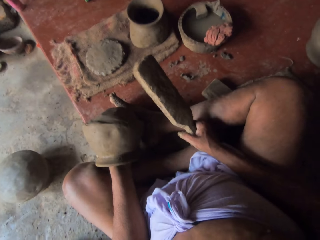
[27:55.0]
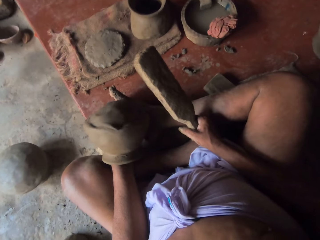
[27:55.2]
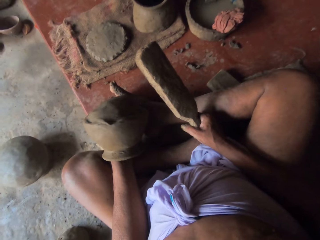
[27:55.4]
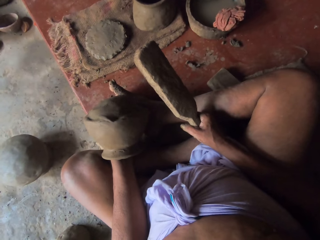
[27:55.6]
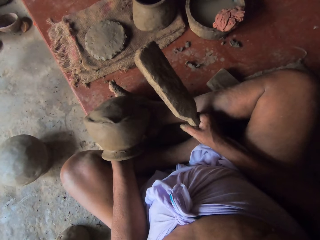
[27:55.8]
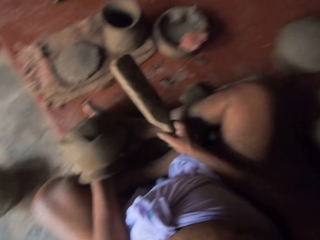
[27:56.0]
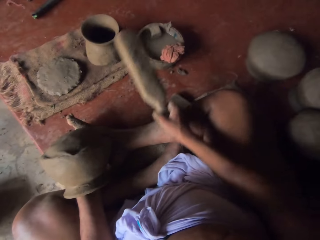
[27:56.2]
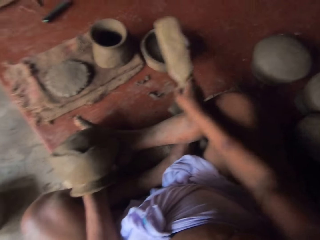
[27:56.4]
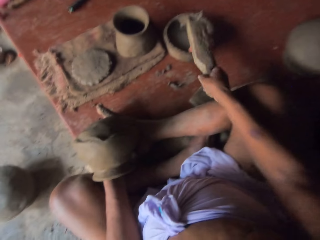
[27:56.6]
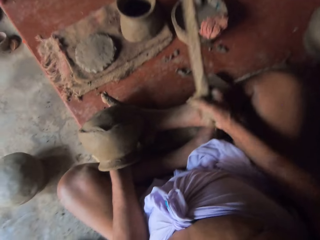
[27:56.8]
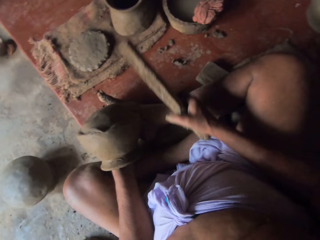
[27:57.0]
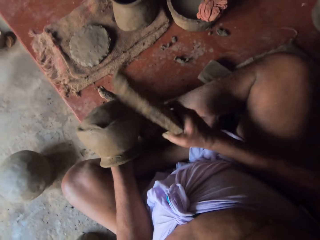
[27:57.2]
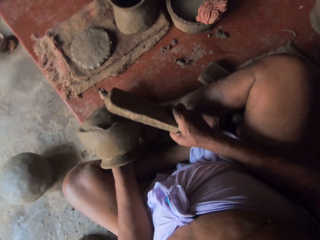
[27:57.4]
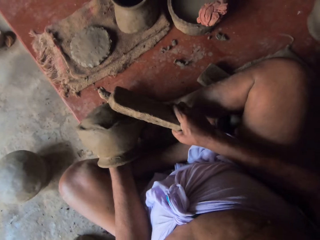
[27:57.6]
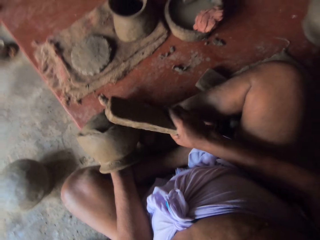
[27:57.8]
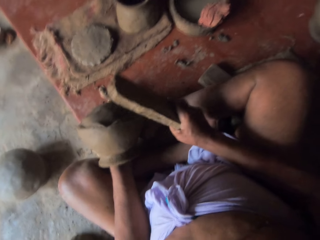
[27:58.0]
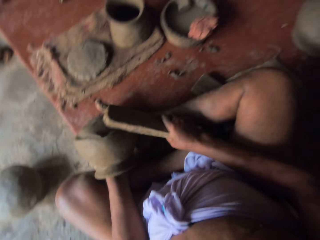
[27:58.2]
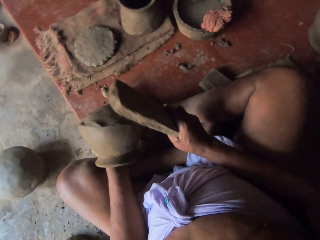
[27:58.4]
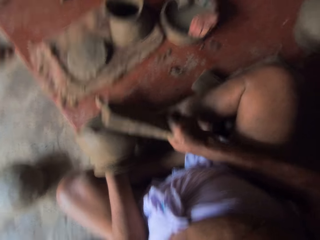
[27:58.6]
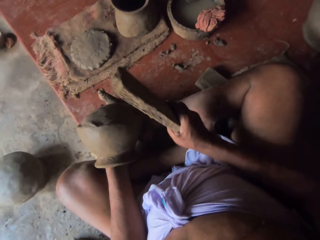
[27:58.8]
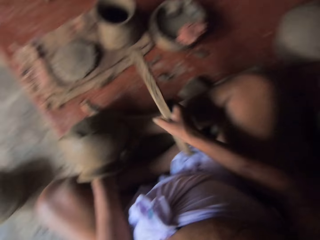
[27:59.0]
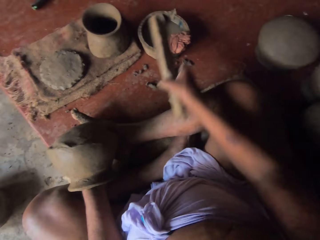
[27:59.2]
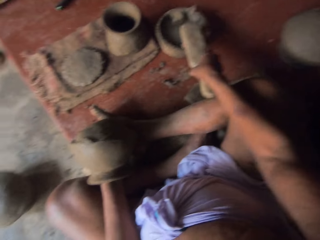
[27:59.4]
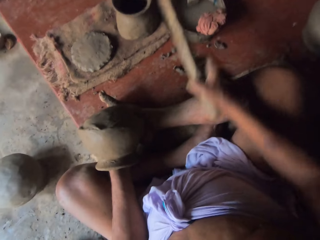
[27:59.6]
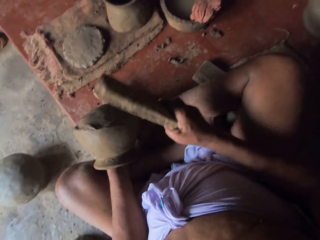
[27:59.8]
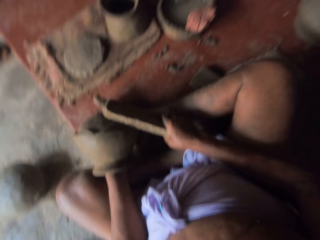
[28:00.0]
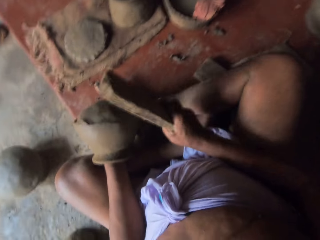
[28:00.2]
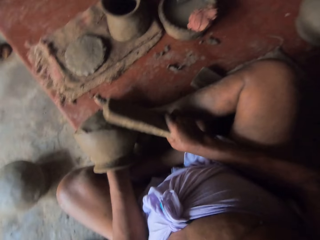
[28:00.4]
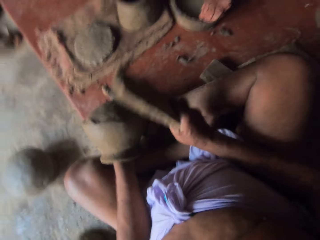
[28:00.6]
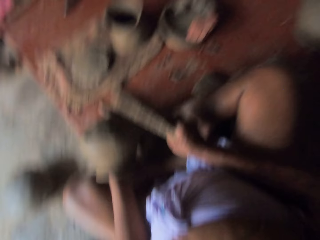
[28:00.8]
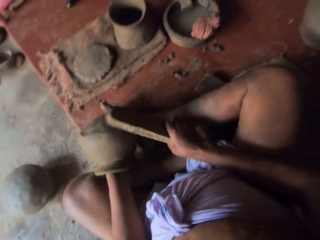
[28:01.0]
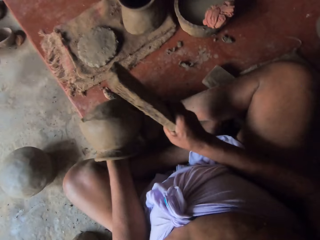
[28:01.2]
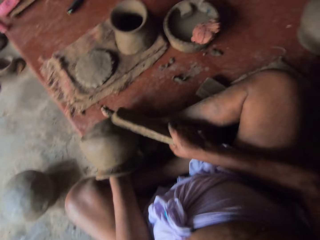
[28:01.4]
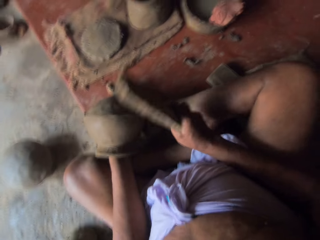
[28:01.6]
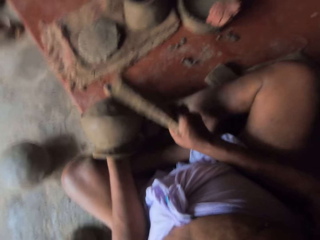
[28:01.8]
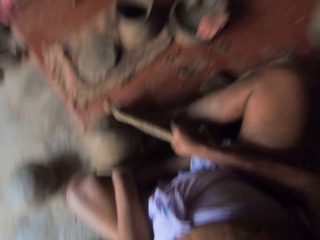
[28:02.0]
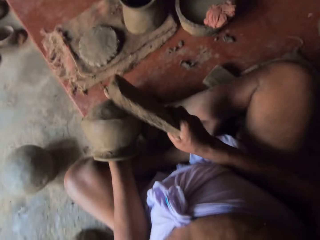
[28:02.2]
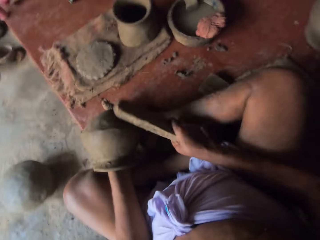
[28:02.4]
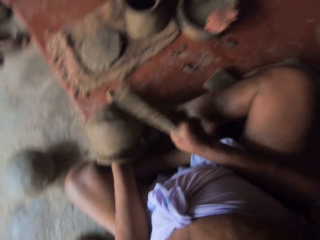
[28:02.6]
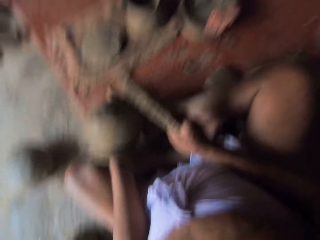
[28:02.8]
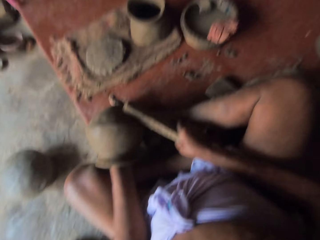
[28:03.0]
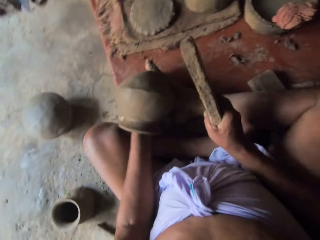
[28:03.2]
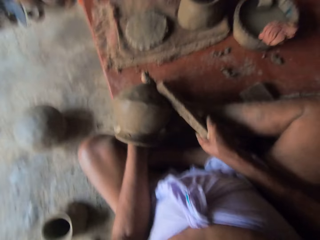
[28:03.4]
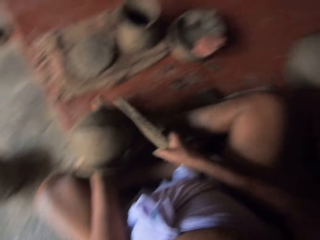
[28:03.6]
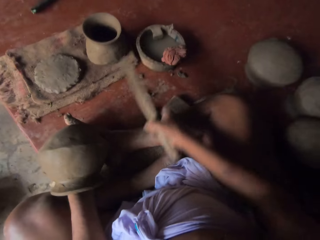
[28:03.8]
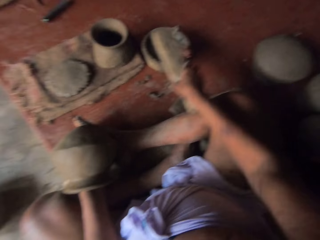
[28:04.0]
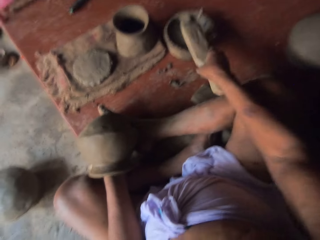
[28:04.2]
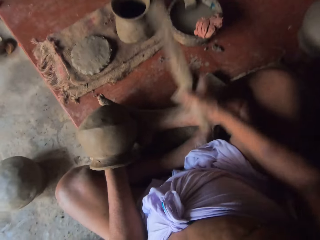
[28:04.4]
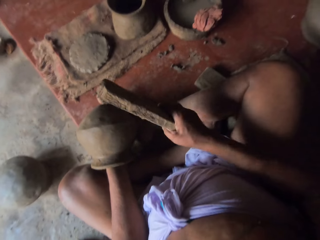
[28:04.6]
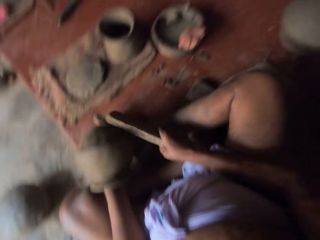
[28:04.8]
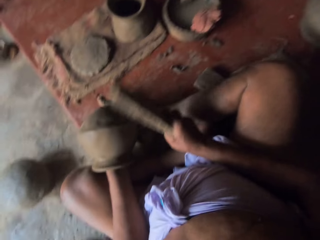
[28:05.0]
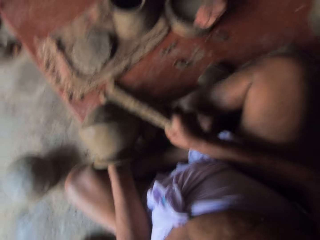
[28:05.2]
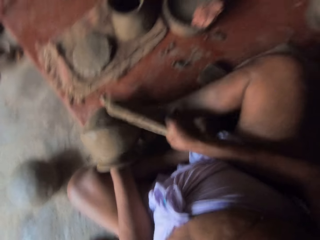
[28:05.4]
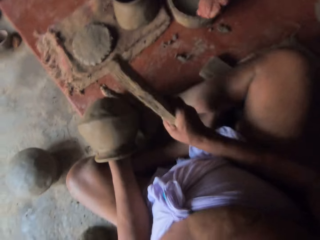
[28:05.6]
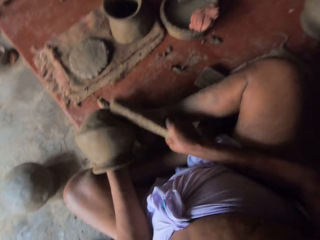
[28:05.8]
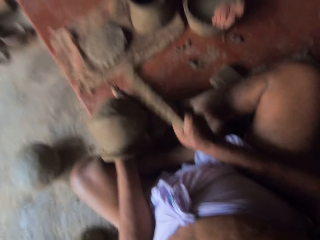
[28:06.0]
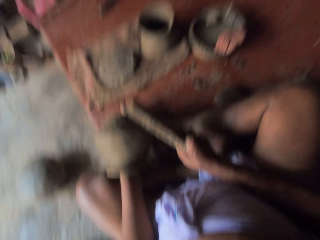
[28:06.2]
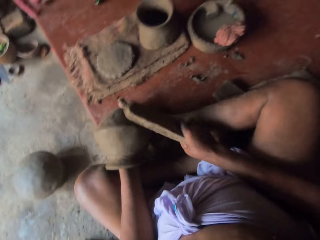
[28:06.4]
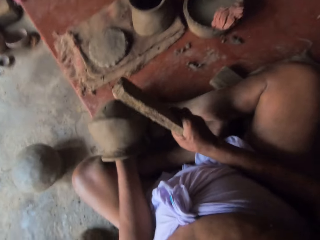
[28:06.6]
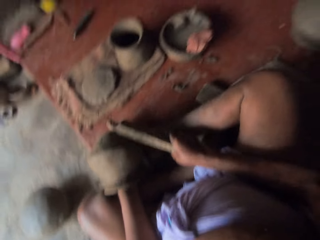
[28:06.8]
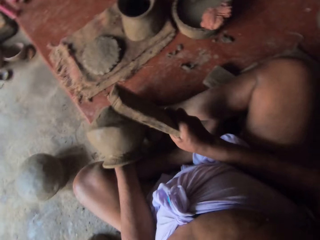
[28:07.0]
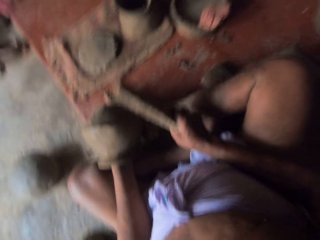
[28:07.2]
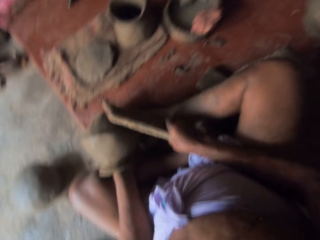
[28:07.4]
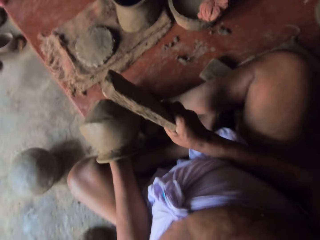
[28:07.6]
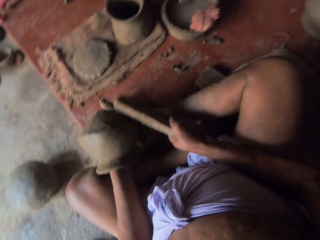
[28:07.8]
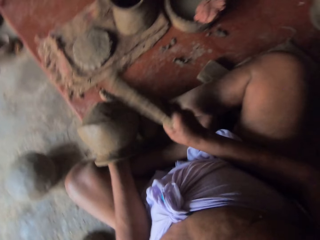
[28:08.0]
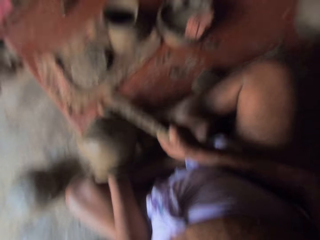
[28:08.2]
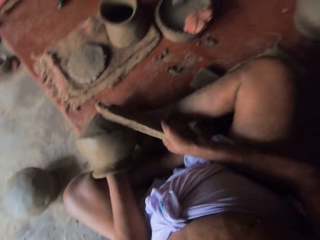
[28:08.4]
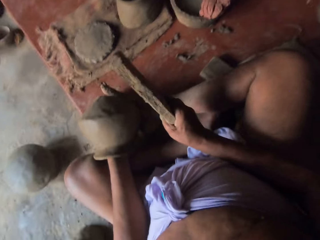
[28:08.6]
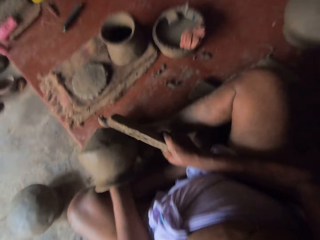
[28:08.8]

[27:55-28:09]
The camera wearer looks at the pottery. They dip the wood in water. They mold a pot. They hit the pottery with the wood. They dip the wood in water. They mold the pot. They hit the pottery with the wood. They dip the wood in water. They mold the pot.

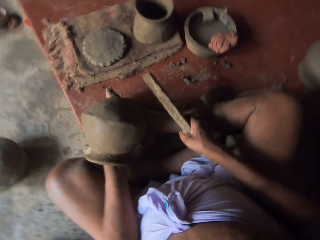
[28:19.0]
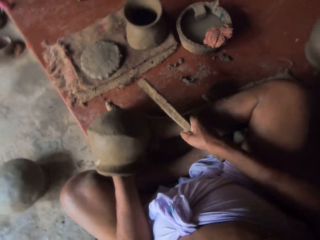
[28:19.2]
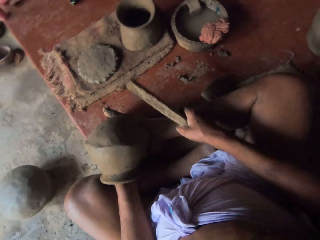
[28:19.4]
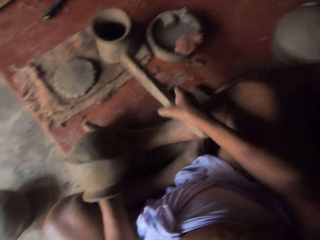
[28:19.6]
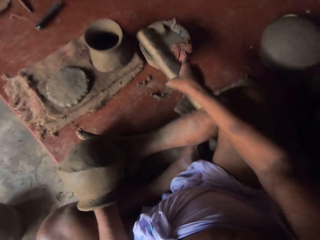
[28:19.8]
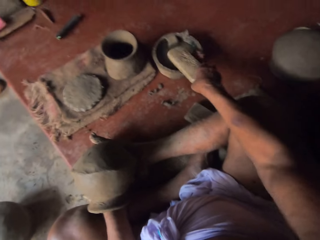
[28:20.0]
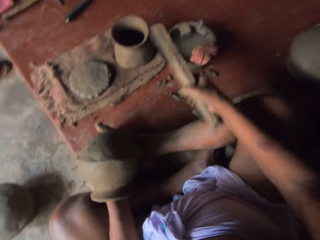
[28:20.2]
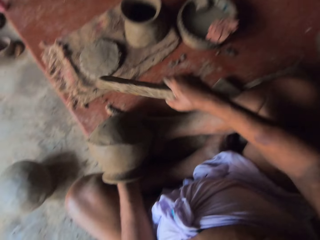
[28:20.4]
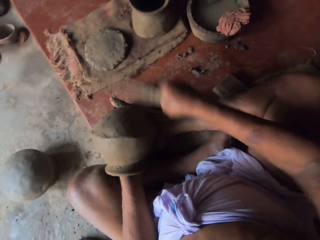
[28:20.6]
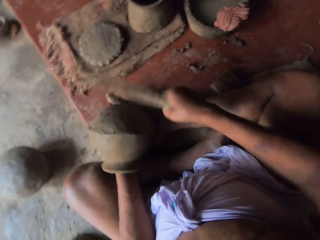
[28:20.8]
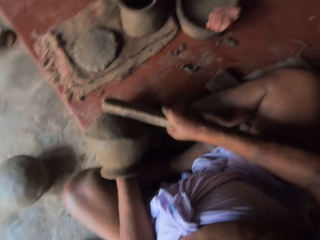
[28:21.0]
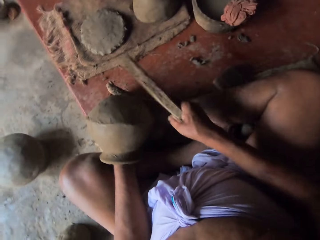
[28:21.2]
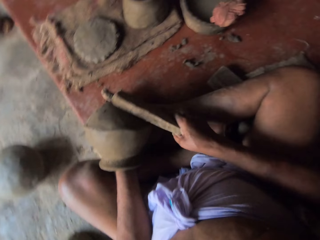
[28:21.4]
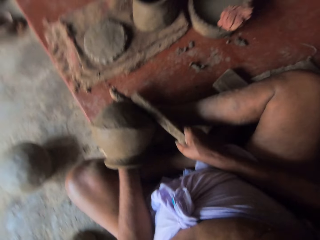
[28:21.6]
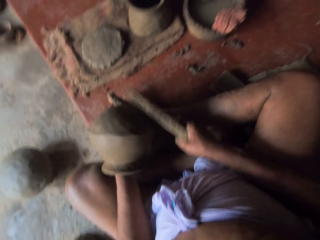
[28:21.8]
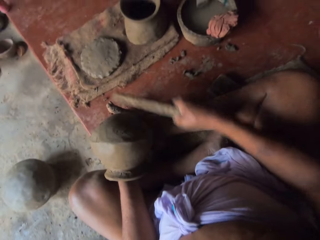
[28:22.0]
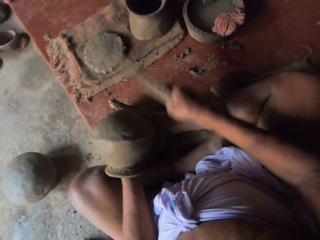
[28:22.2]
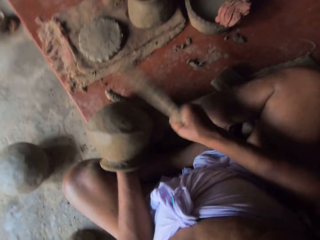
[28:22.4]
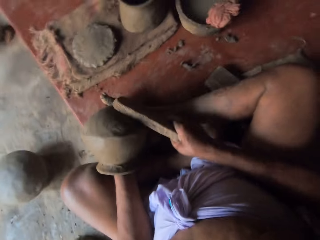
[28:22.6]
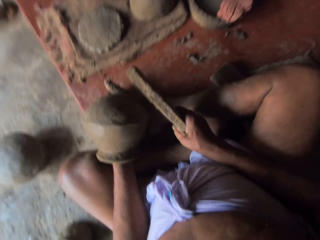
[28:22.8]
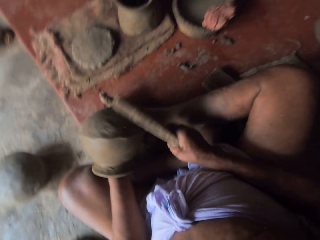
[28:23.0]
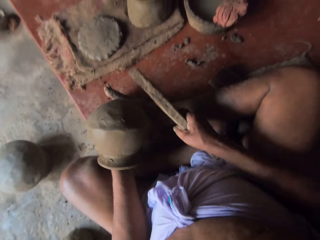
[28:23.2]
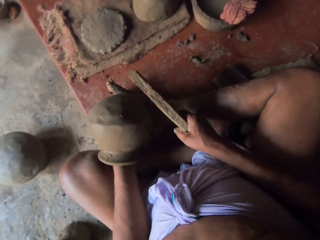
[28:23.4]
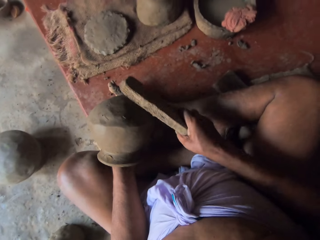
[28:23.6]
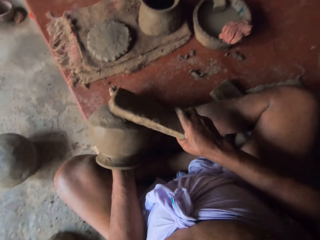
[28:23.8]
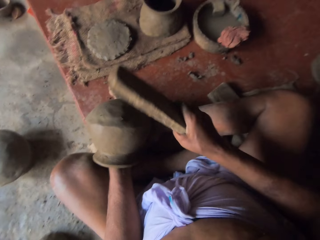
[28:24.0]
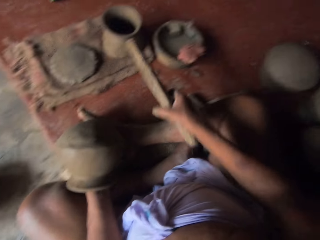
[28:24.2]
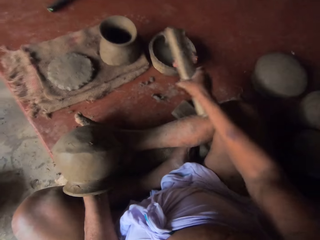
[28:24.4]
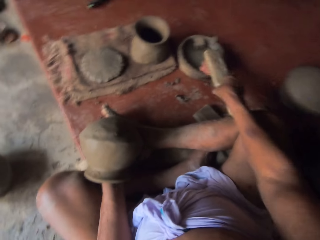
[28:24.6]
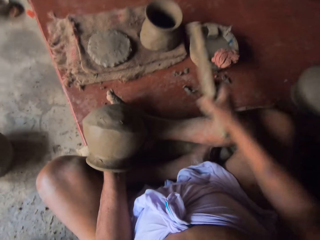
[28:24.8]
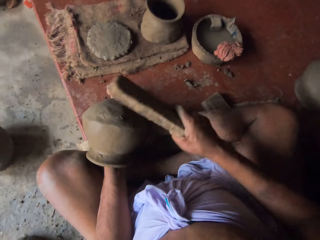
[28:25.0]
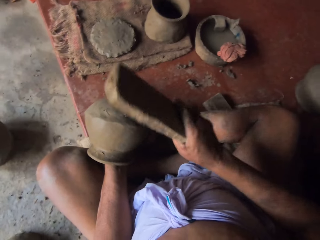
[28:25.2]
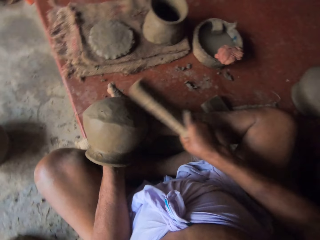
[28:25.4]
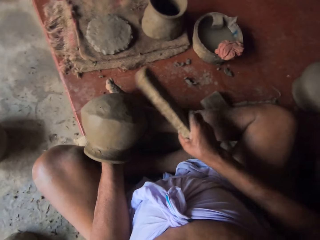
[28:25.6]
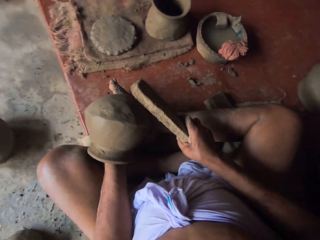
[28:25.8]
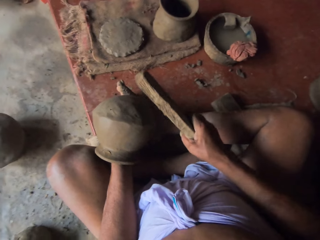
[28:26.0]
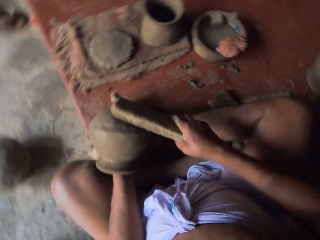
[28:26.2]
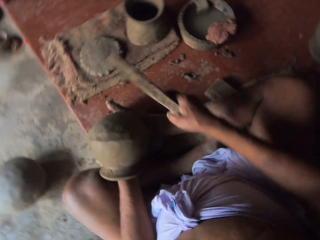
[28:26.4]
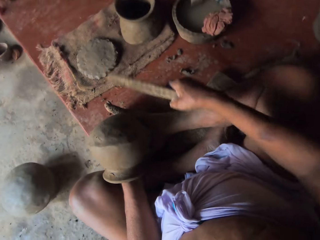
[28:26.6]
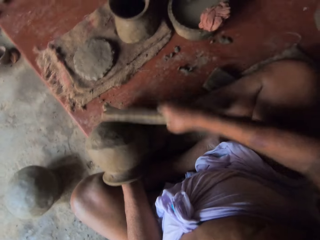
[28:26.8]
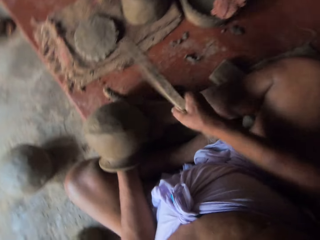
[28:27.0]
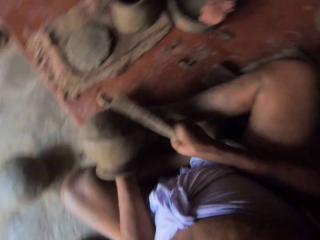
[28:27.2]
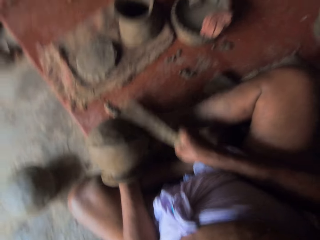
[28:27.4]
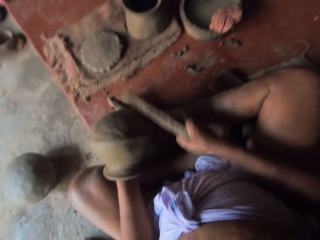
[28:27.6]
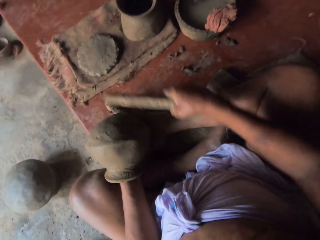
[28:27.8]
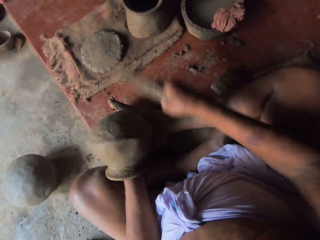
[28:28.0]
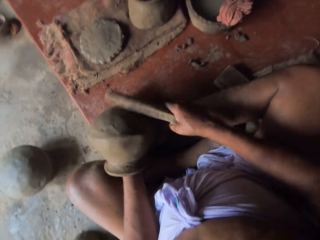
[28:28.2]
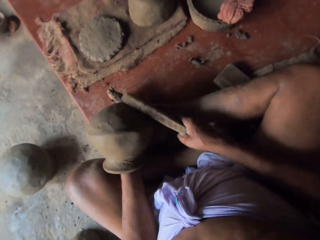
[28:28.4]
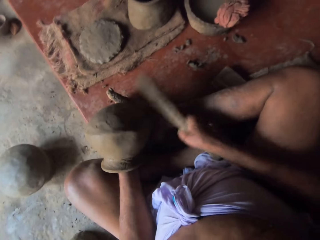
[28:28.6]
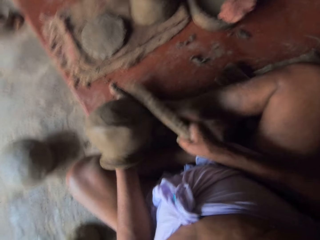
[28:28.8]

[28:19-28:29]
The camera wearer hits the pottery with the wood. They mold a pot. They dip the wood in water. They hit the pottery with the wood. They dip the wood in water. They mold the pot. They hit the pottery with the wood.
